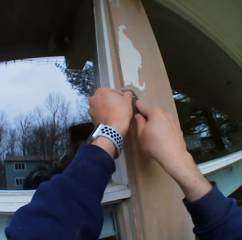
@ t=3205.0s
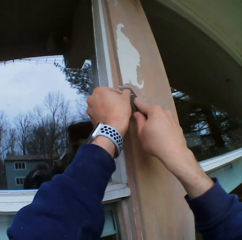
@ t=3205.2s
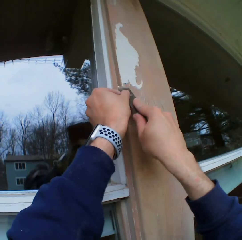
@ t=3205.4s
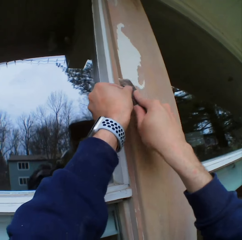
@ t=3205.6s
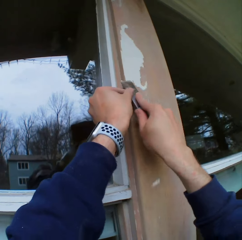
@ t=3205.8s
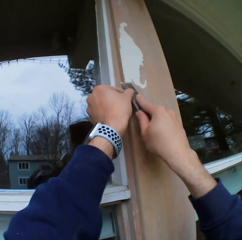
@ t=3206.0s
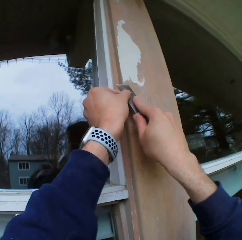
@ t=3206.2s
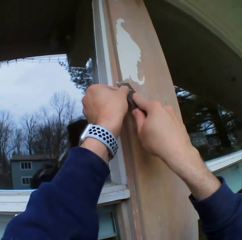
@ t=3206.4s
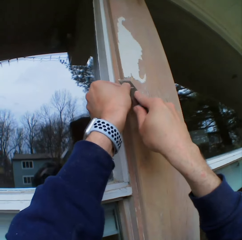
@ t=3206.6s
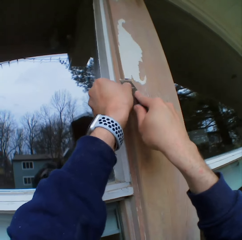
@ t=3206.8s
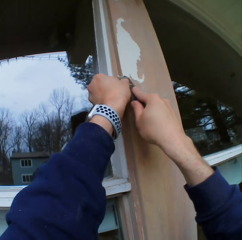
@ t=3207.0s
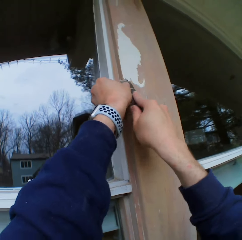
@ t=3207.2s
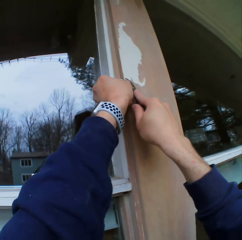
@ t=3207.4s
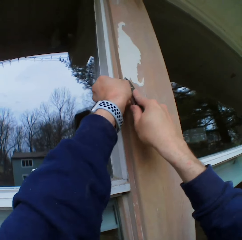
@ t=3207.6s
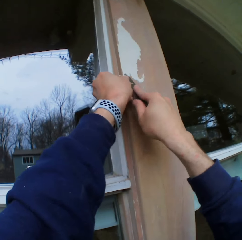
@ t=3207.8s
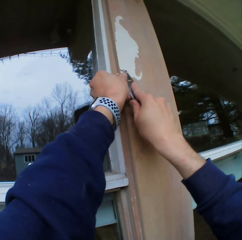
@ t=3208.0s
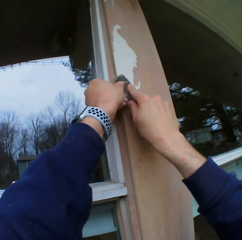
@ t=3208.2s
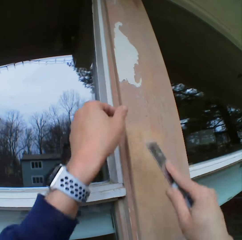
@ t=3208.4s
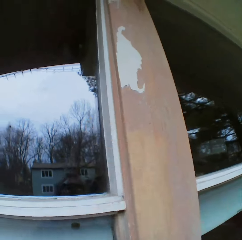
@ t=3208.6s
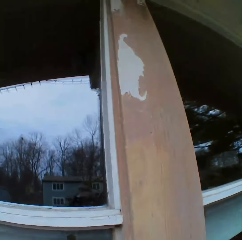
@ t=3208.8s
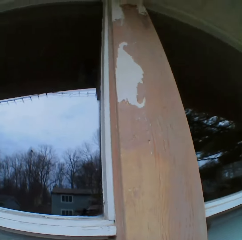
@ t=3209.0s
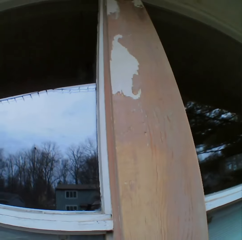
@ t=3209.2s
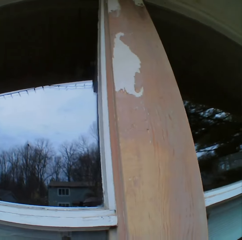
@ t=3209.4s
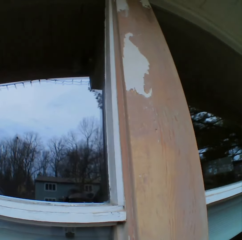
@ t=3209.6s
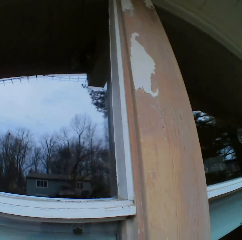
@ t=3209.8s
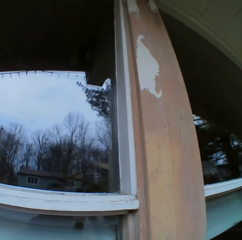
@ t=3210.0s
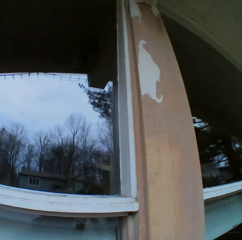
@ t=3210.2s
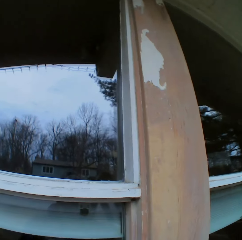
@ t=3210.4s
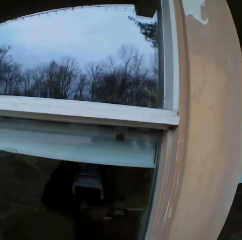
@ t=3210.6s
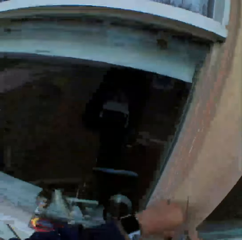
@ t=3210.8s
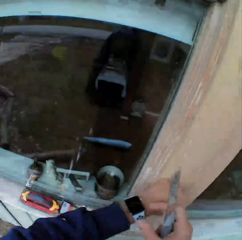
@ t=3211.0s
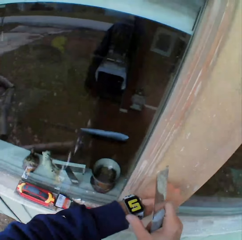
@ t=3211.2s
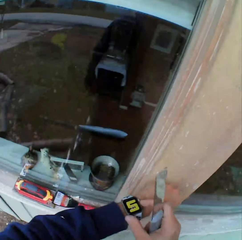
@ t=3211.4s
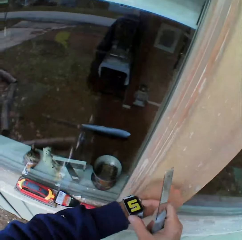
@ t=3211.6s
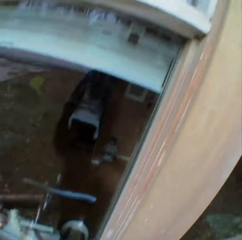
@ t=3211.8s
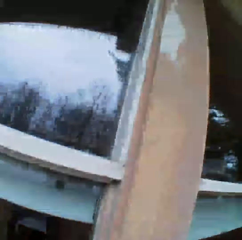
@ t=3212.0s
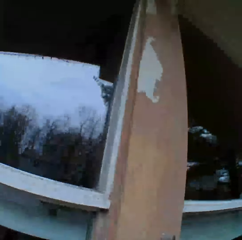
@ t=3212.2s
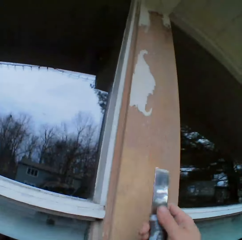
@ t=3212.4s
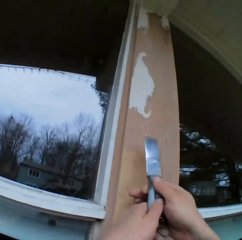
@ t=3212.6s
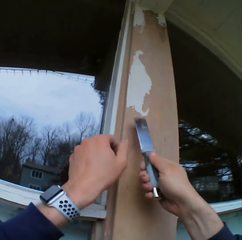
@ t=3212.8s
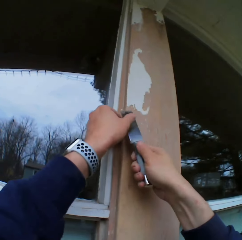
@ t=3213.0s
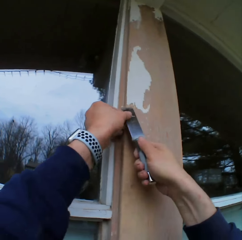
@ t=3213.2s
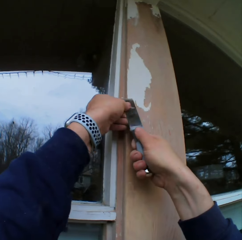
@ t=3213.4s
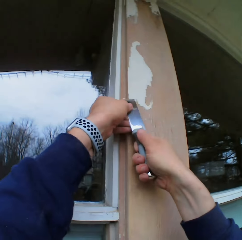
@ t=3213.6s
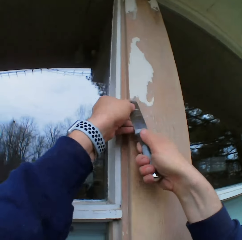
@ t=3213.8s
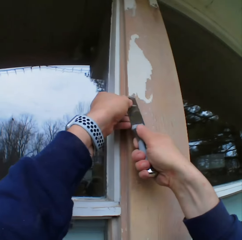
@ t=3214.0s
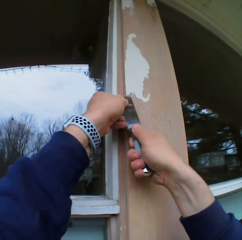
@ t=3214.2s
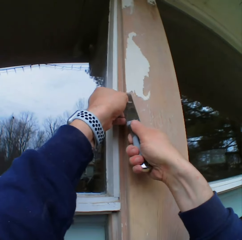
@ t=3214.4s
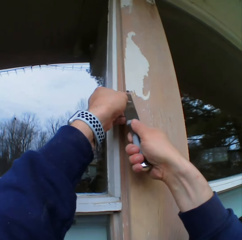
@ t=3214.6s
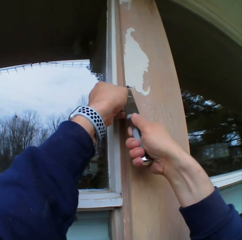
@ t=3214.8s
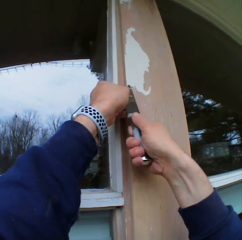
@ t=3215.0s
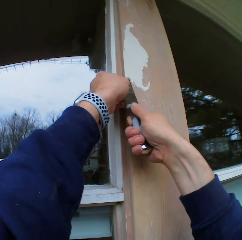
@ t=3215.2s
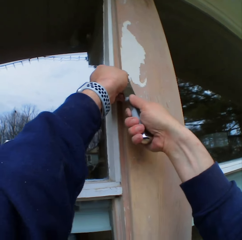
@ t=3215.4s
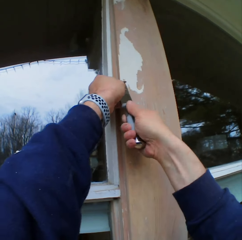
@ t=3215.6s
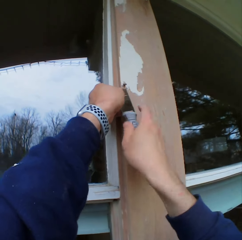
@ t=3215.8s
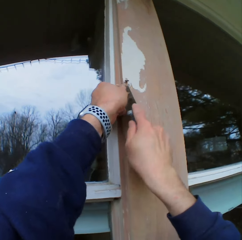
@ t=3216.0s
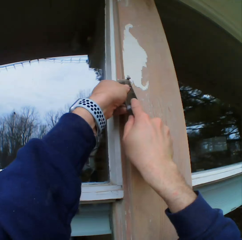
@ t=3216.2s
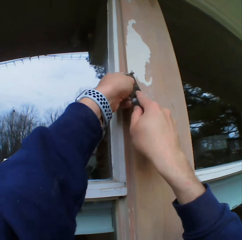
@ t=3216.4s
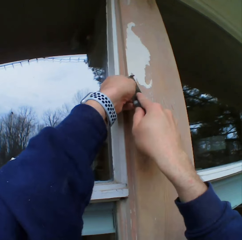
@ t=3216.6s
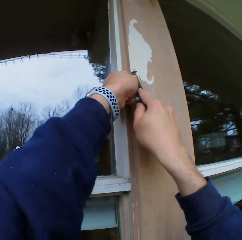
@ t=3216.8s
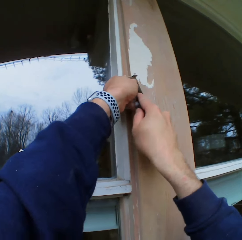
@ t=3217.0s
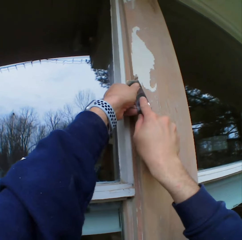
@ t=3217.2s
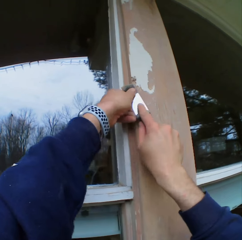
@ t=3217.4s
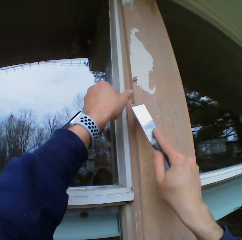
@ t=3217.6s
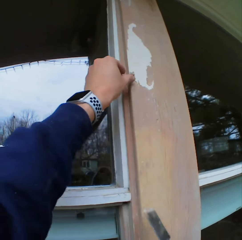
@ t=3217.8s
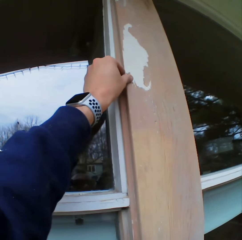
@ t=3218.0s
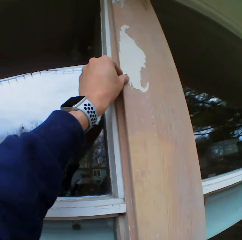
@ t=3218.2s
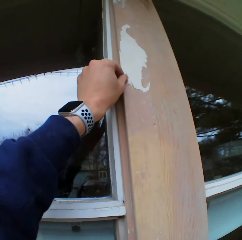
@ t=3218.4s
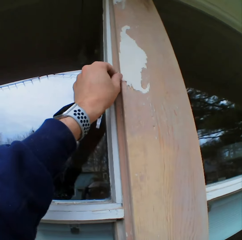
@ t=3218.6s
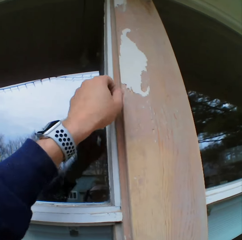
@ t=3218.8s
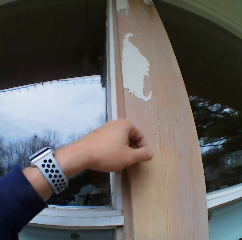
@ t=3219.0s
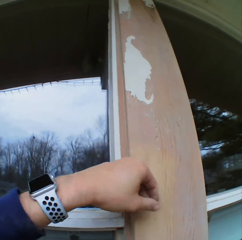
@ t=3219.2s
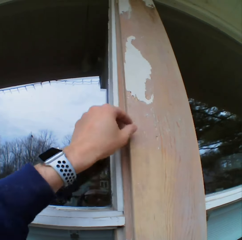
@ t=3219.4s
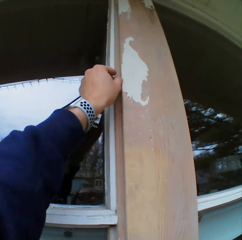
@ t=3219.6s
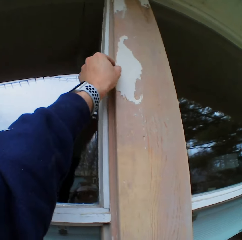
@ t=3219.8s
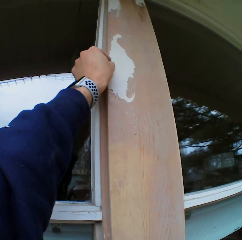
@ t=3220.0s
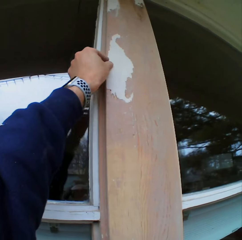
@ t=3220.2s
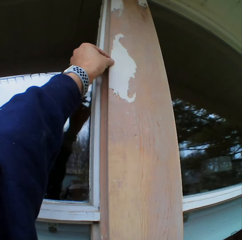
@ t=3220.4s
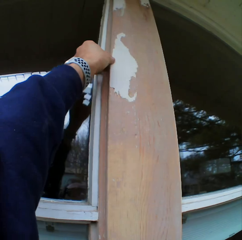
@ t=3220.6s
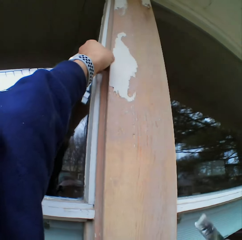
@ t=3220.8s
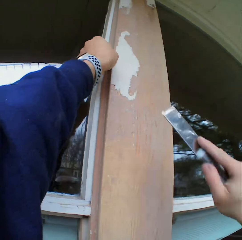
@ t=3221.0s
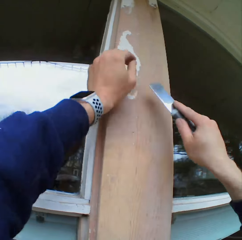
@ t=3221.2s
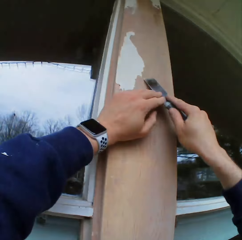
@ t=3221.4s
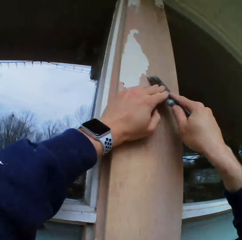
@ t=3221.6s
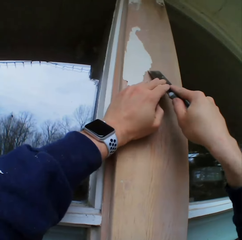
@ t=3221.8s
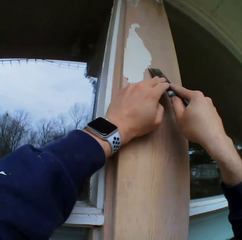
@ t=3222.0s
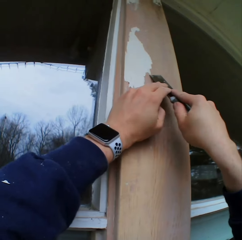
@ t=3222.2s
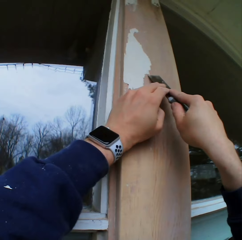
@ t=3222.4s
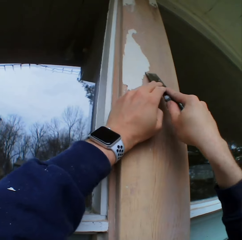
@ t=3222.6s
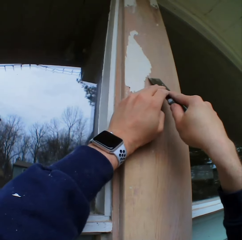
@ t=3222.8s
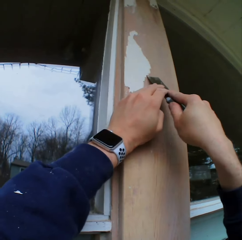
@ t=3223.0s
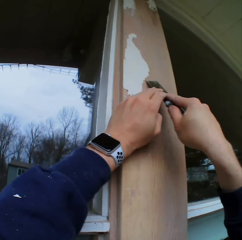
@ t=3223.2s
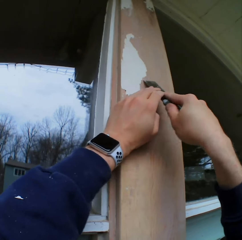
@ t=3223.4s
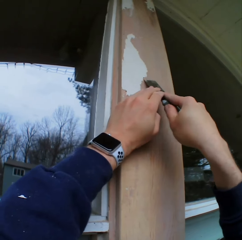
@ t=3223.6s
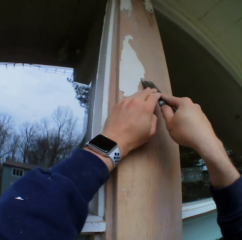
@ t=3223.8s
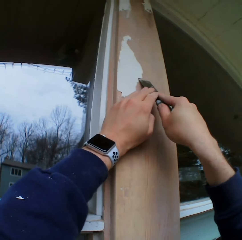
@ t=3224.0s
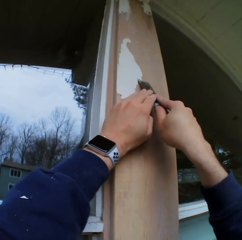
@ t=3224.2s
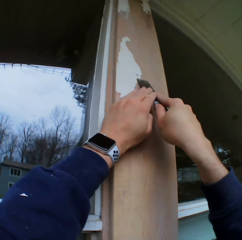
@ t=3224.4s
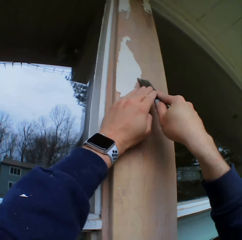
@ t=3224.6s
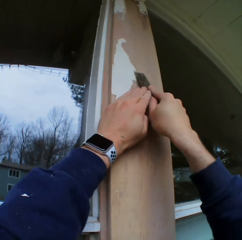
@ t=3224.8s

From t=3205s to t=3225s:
The camera wearer stares at the paints on the wooden bar. He looks around. He operates the wrist watch. He looks around. He removes the paints on the wooden bar with a chisel. He removes the paints on the wooden bar with his hand. He removes the paints on the wooden bar with the chisel.

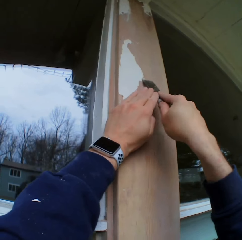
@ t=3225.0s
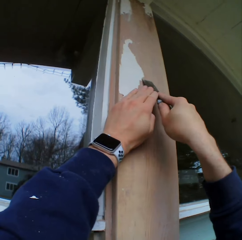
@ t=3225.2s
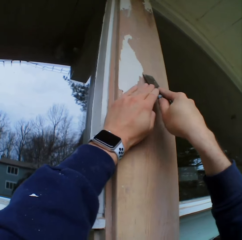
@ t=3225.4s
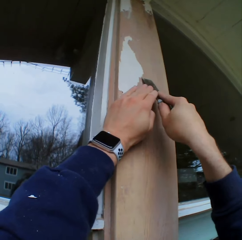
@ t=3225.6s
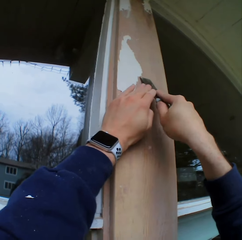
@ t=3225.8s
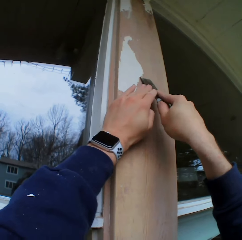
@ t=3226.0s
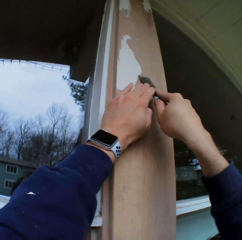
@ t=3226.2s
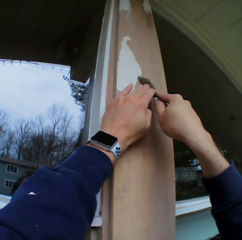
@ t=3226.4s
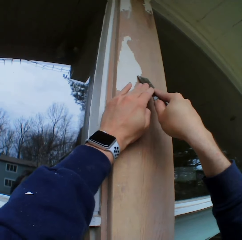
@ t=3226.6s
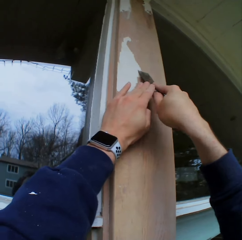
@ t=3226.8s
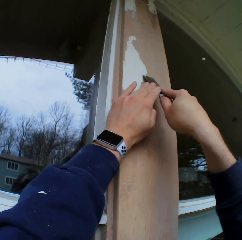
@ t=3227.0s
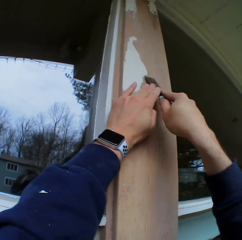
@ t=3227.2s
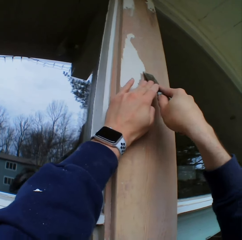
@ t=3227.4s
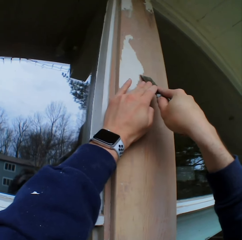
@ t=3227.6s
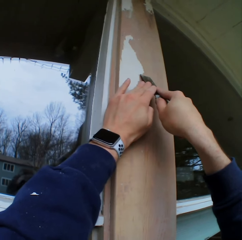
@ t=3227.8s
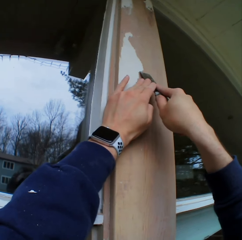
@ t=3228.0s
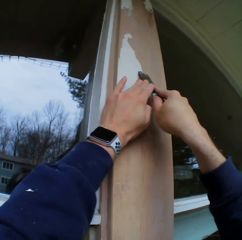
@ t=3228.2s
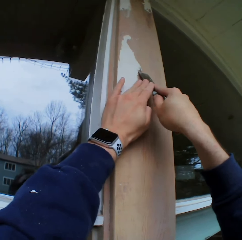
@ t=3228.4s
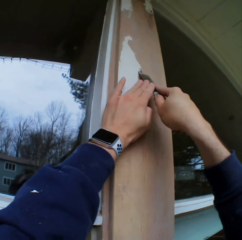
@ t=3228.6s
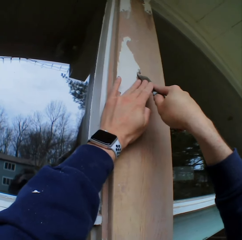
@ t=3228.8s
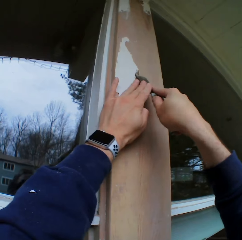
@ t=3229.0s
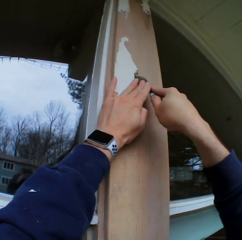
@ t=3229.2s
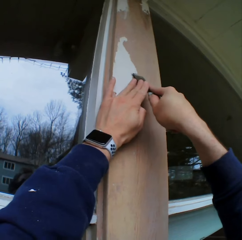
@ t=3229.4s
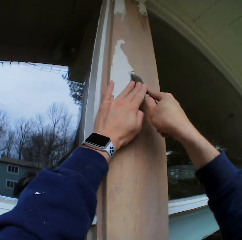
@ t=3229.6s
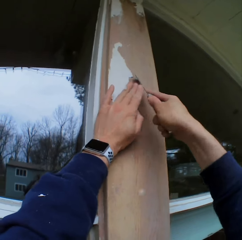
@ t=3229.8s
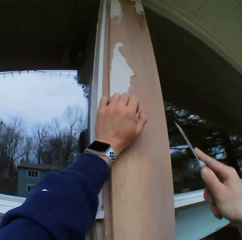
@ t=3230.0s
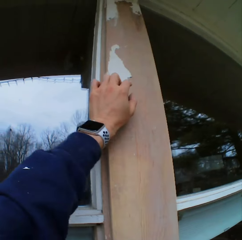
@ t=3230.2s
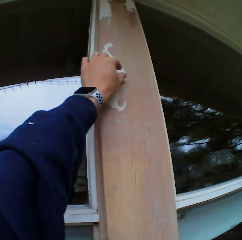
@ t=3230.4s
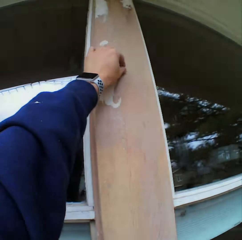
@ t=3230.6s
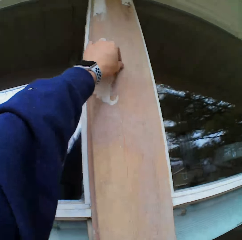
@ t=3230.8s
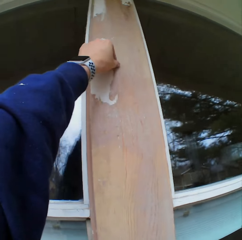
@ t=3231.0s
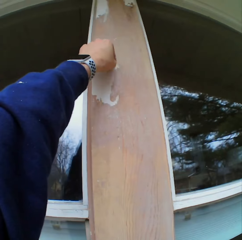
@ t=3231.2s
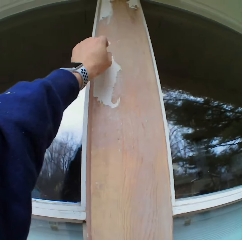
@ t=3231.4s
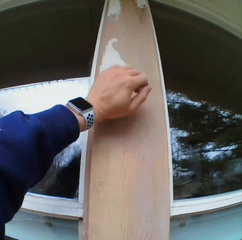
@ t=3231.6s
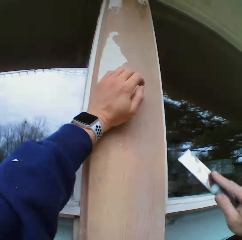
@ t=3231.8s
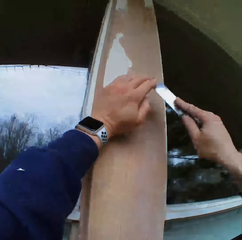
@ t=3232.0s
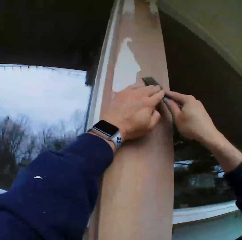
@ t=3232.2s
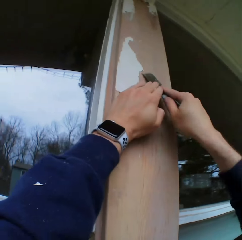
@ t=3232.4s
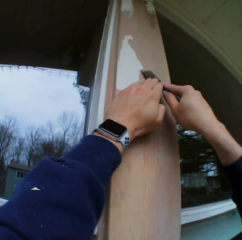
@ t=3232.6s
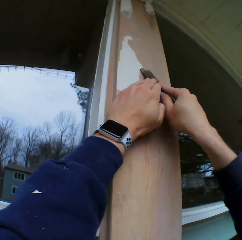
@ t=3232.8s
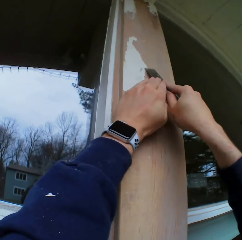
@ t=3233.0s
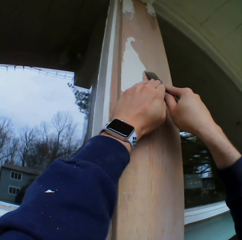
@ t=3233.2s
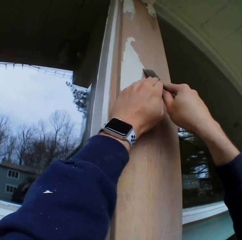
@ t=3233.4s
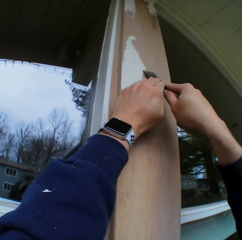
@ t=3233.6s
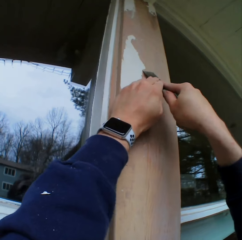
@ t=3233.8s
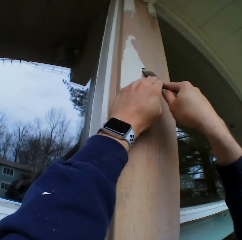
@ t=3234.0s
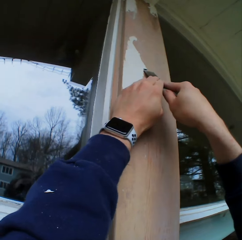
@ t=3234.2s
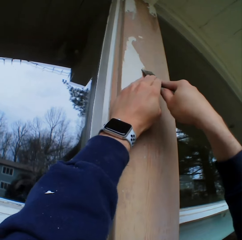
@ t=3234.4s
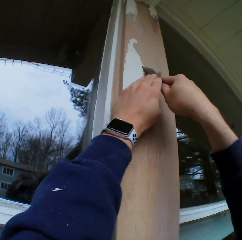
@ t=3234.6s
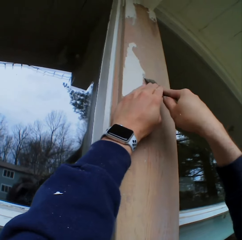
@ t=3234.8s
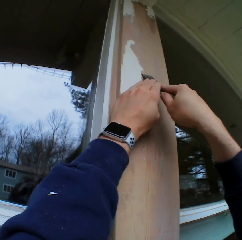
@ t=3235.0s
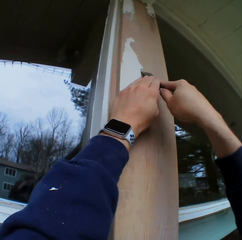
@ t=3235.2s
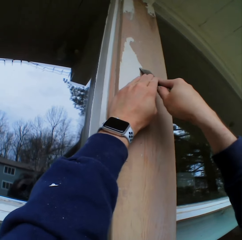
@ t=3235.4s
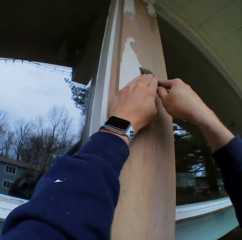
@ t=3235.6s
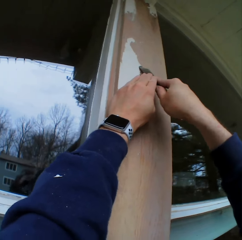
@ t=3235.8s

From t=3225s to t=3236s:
The camera wearer removes the paints on the wooden bar with his hand. He removes the paints on the wooden bar with a chisel.
